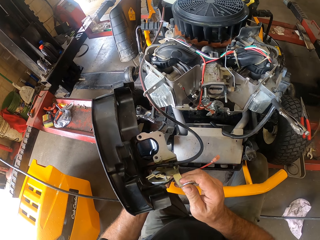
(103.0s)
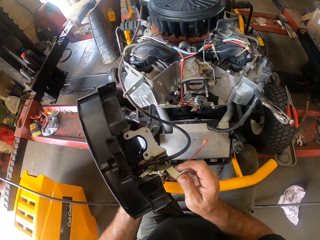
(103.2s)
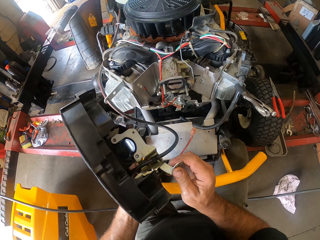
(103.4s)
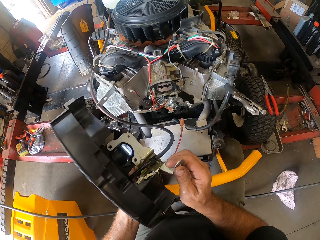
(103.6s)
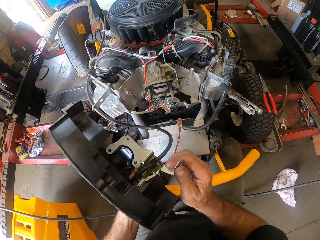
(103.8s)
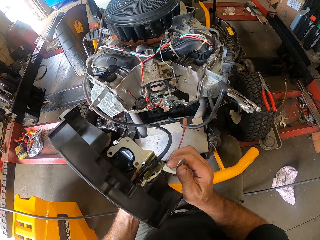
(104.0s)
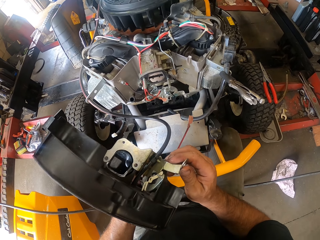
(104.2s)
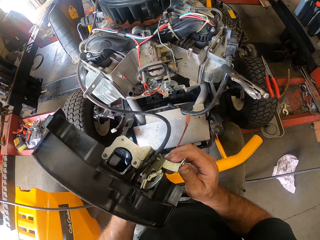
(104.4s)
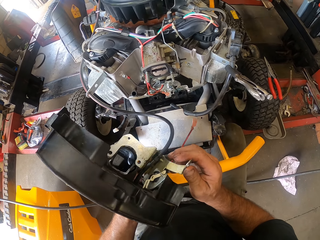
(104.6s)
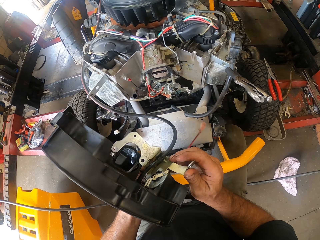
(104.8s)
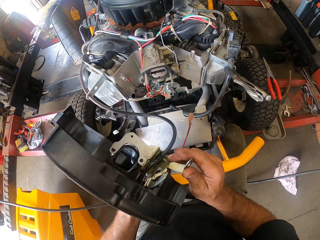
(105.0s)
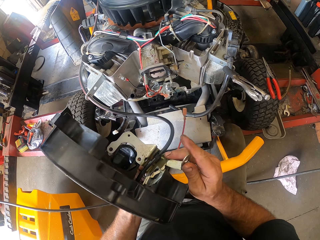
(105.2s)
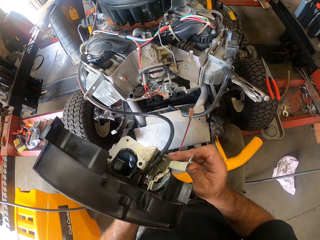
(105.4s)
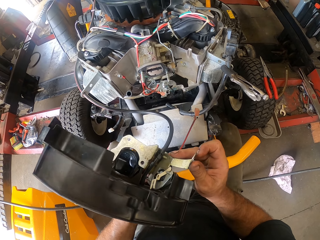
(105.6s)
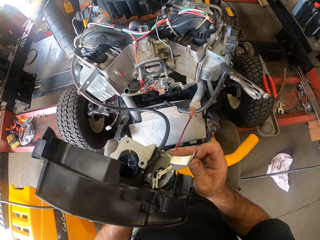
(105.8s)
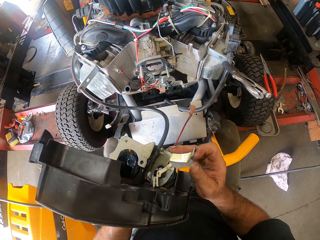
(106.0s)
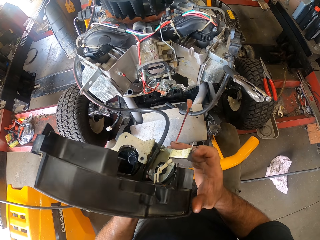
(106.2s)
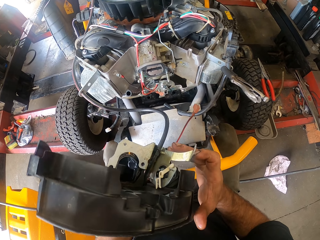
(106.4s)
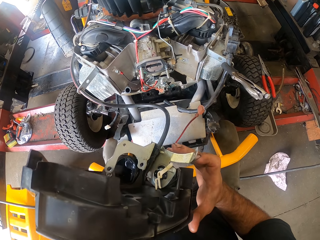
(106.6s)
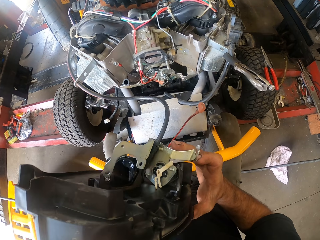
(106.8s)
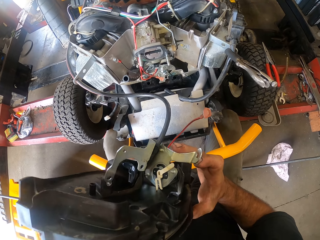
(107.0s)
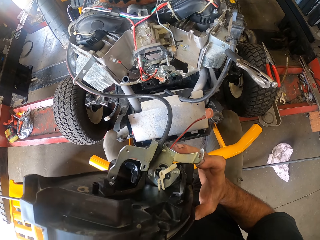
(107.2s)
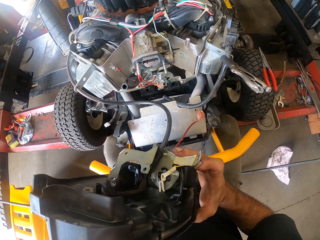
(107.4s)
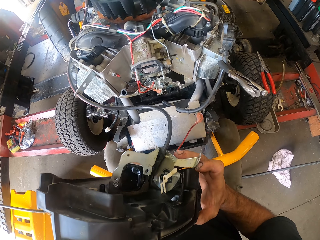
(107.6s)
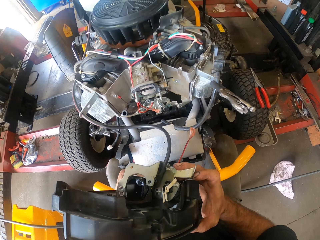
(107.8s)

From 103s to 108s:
The camera wearer holds the spare.

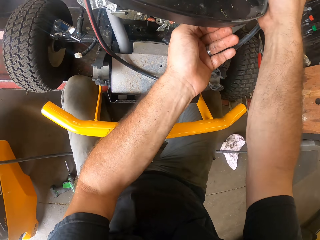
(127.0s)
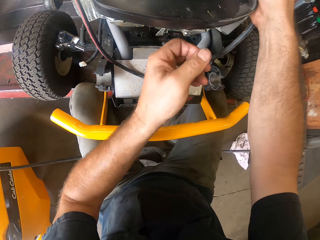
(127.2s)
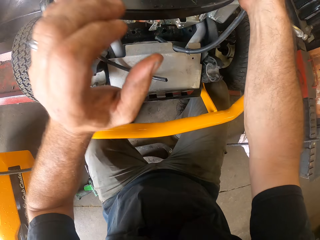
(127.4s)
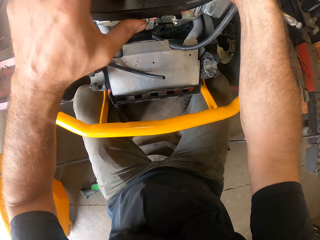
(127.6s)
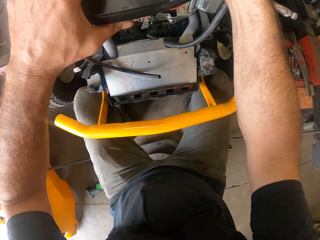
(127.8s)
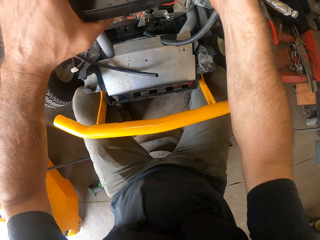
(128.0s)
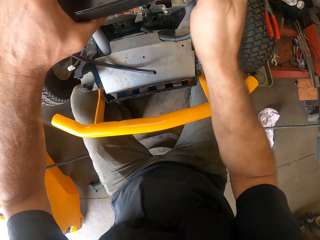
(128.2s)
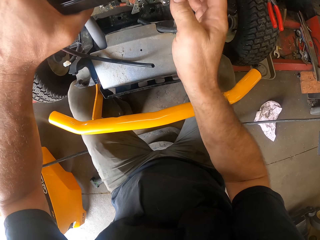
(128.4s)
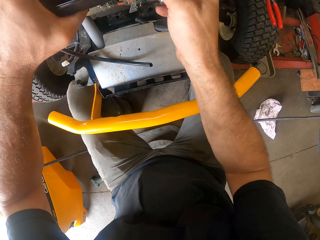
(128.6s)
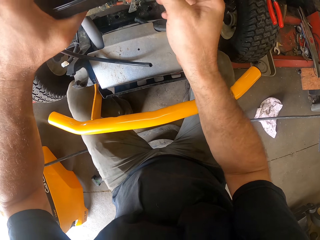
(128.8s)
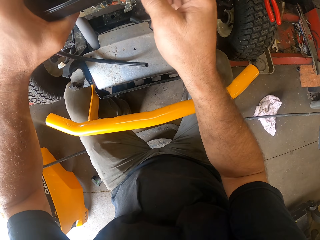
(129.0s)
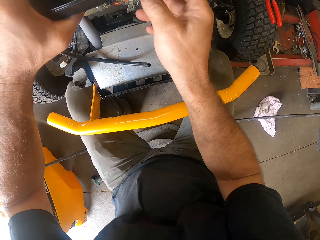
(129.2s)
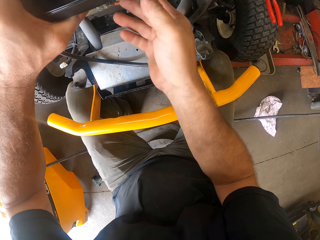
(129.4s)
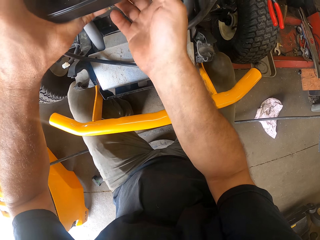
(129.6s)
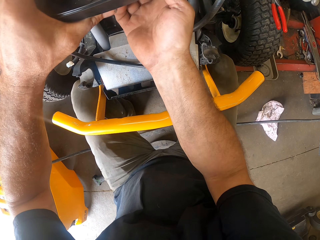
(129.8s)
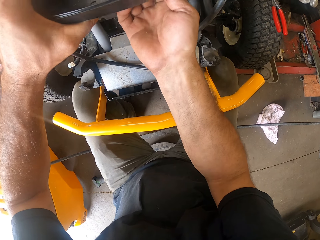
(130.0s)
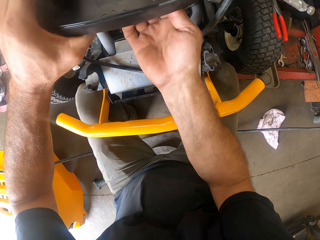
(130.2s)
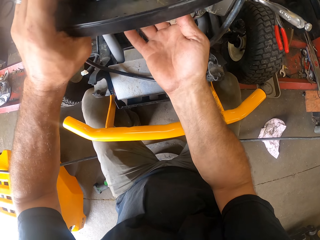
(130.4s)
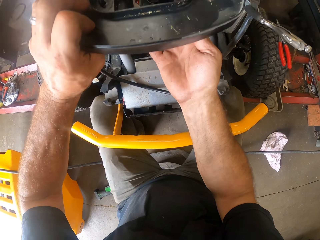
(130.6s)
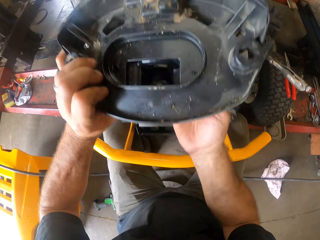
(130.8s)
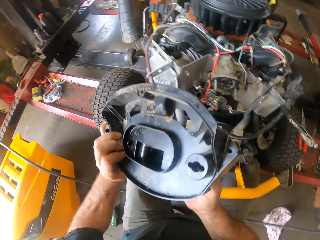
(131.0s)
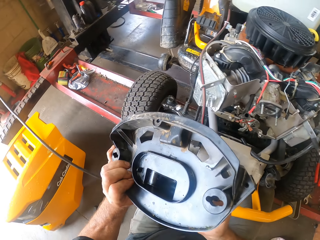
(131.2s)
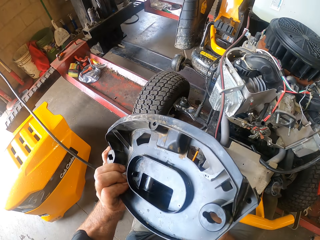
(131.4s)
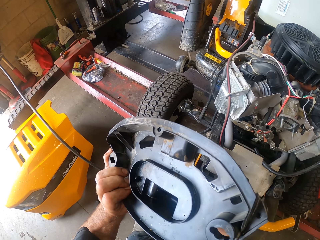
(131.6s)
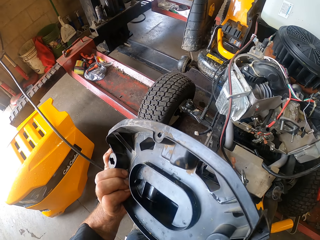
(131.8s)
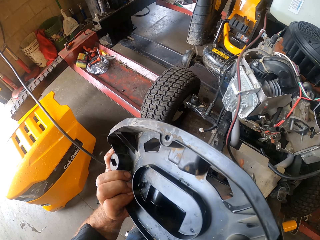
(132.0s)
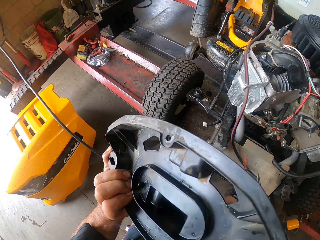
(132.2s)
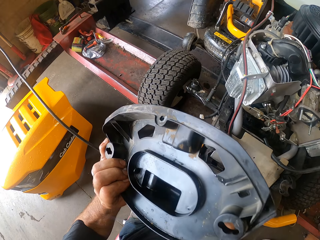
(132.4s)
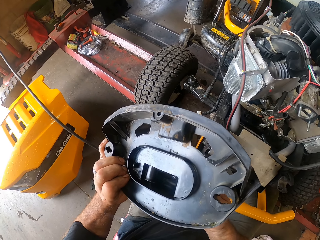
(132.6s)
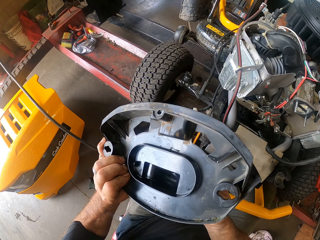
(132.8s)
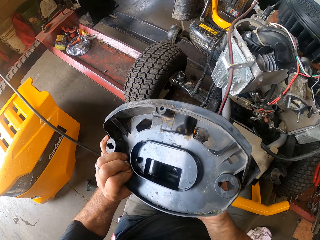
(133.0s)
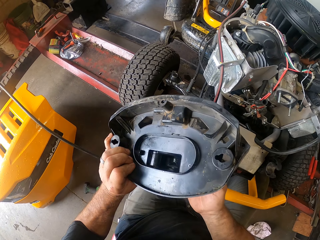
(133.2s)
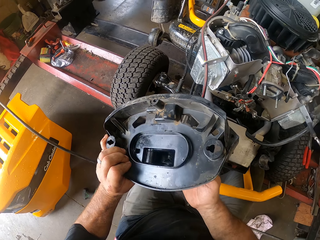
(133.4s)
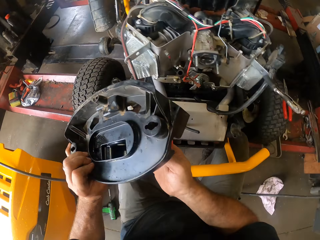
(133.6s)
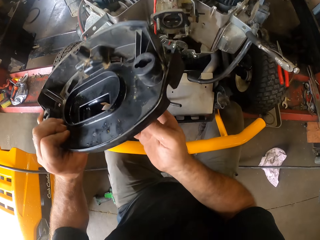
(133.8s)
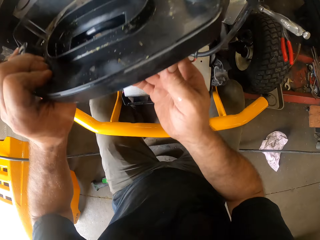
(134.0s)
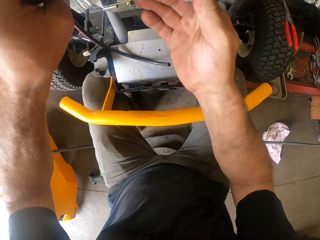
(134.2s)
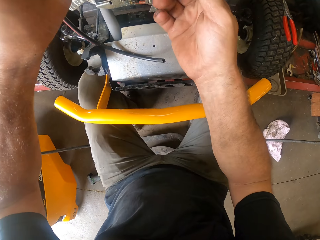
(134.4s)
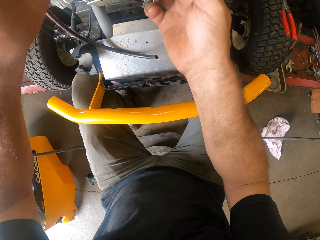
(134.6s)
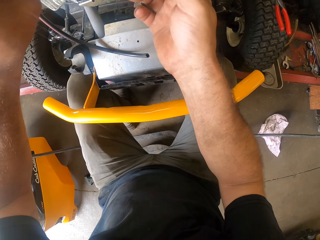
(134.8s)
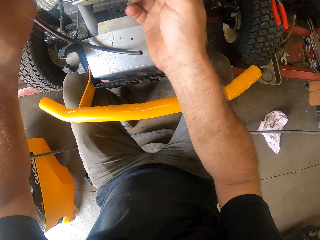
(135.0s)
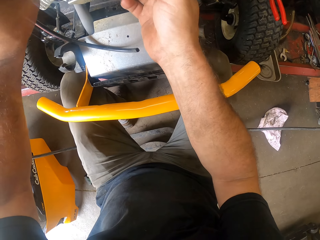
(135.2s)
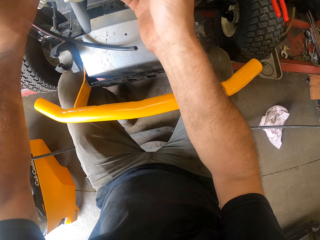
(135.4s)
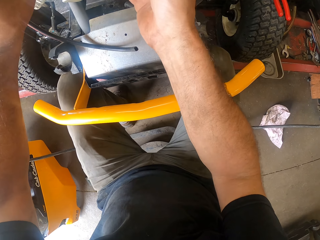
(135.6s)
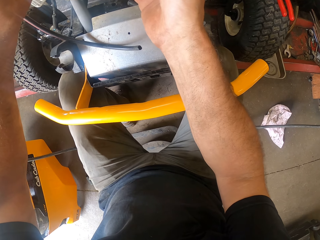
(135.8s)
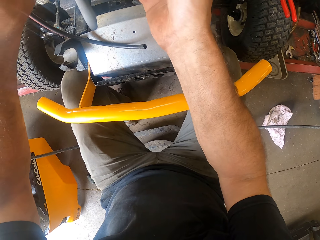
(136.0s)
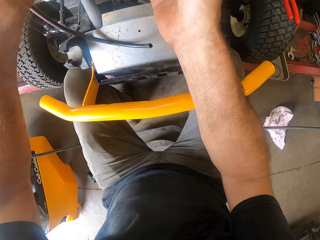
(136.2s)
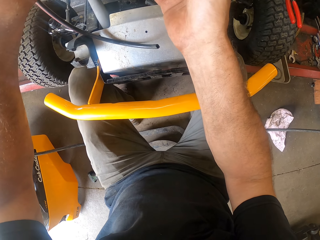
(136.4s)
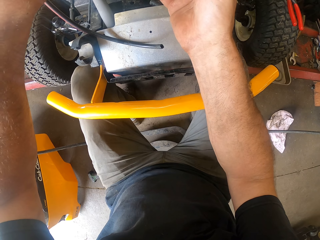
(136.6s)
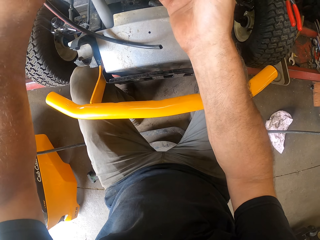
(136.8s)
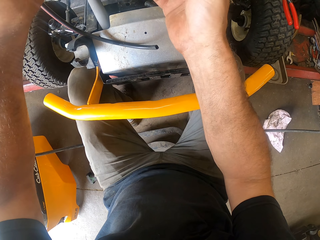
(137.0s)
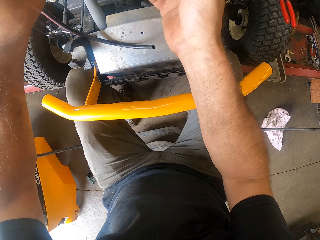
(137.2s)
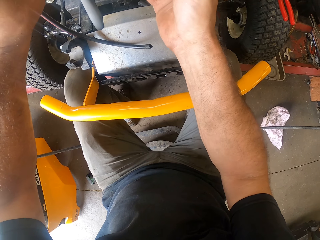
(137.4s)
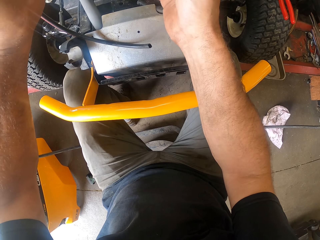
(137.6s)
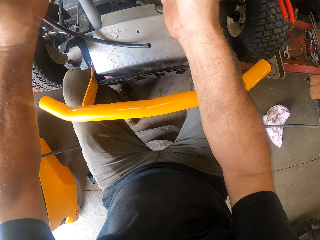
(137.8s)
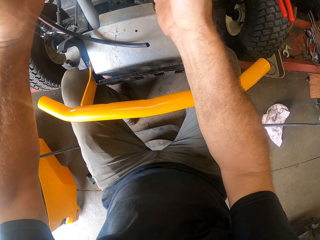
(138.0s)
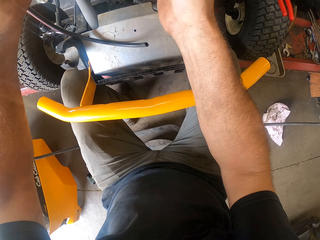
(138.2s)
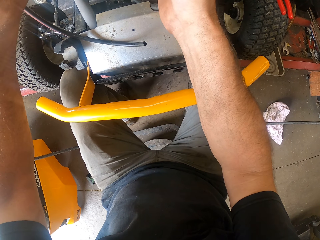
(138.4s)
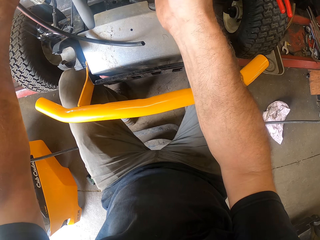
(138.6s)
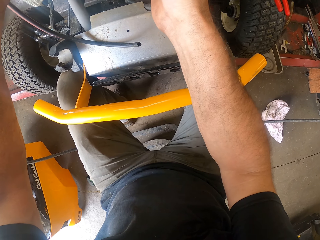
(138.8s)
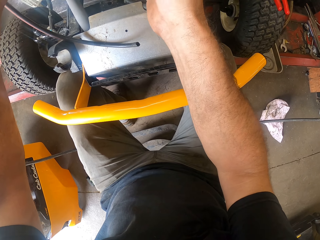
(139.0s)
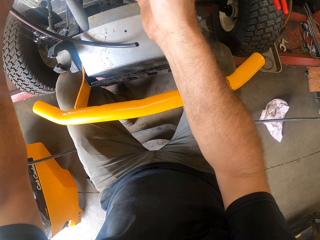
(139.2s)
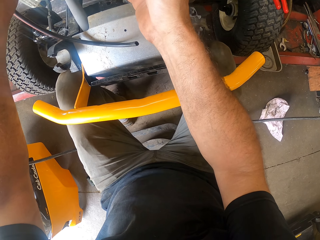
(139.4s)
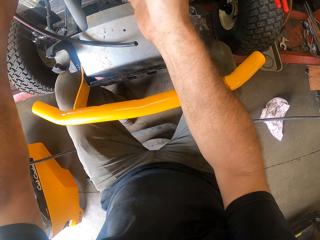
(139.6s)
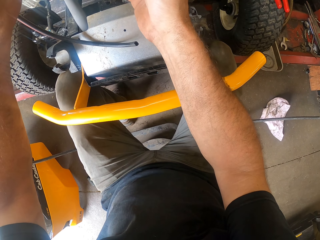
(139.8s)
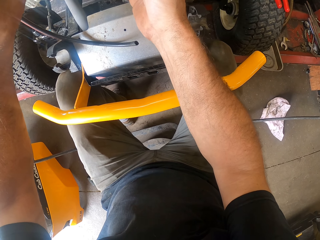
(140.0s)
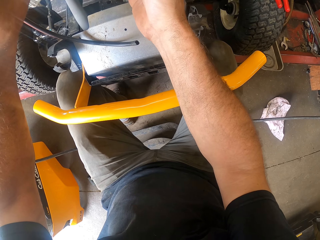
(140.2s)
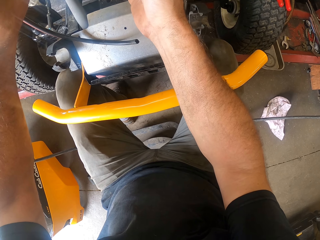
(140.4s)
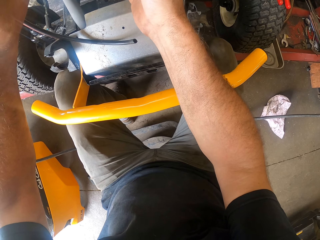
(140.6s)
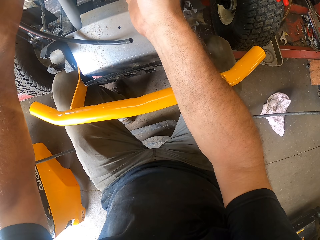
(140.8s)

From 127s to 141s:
The camera wearer fixes the part of the riding mower into the riding mower with his hands. He removes the part of the riding mower with his hands. He holds up the spare. He fixes the part of the riding mower into the riding mower with his hands.

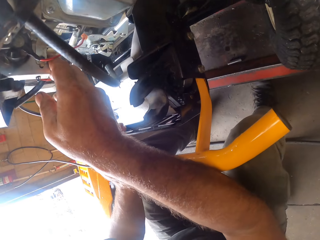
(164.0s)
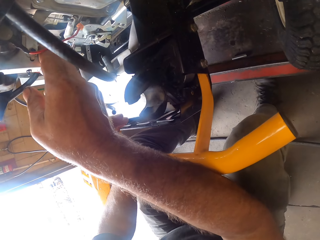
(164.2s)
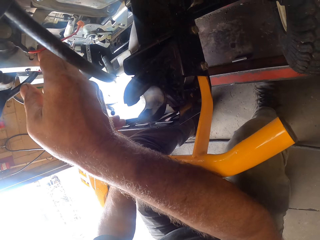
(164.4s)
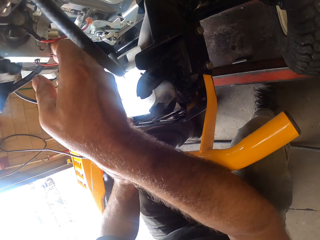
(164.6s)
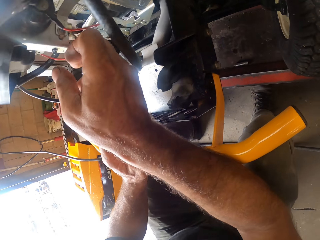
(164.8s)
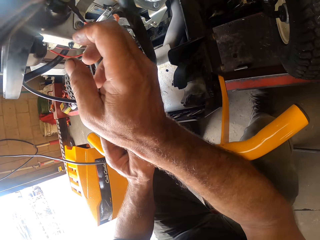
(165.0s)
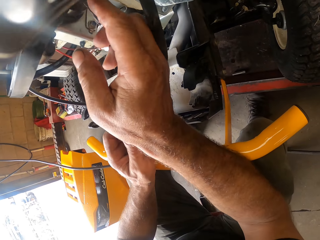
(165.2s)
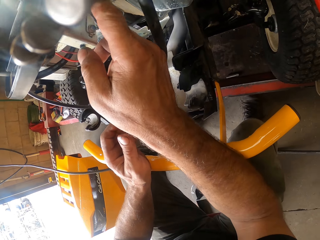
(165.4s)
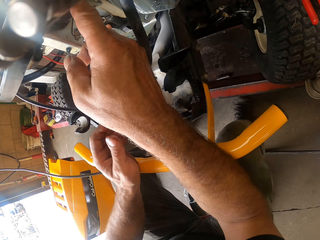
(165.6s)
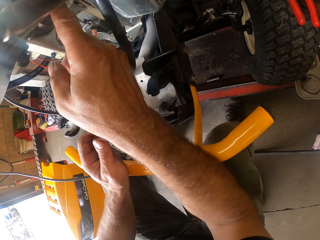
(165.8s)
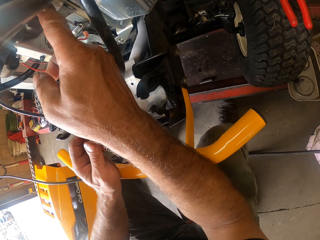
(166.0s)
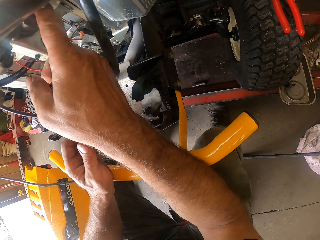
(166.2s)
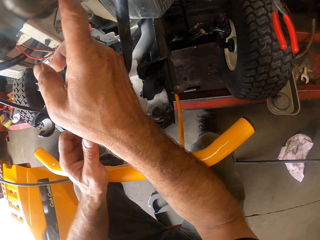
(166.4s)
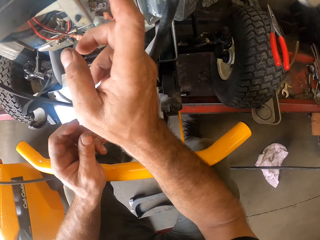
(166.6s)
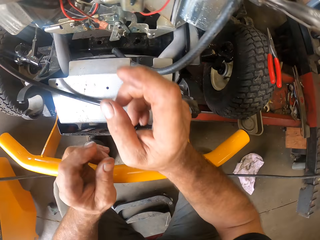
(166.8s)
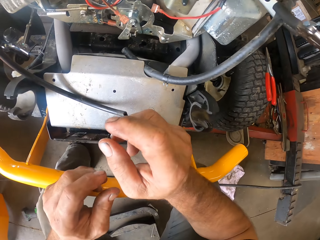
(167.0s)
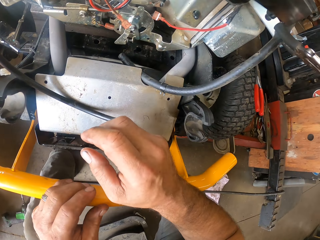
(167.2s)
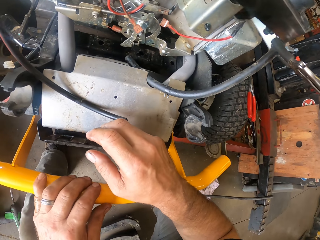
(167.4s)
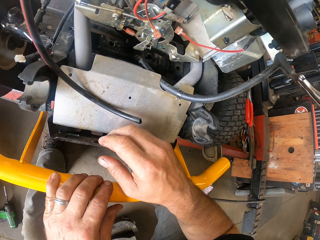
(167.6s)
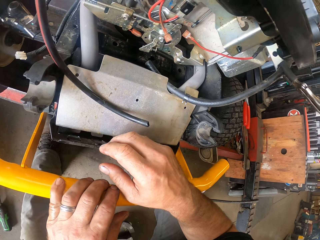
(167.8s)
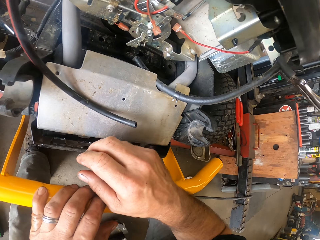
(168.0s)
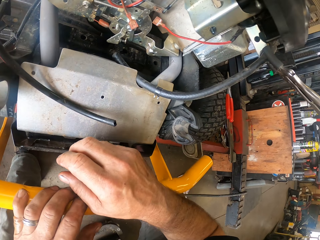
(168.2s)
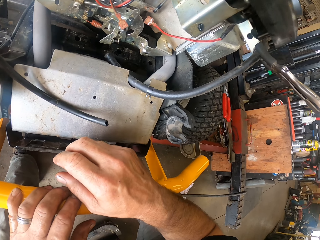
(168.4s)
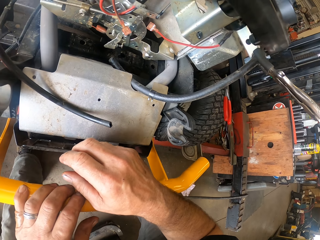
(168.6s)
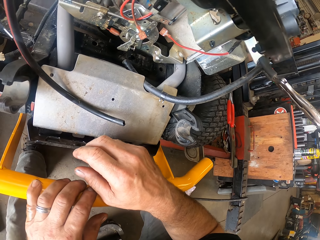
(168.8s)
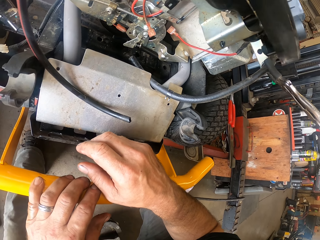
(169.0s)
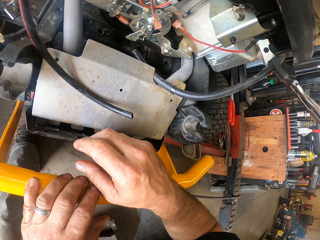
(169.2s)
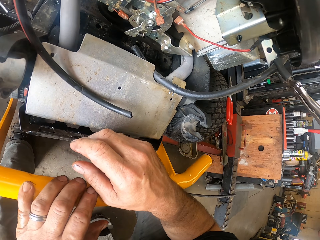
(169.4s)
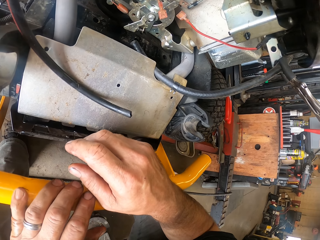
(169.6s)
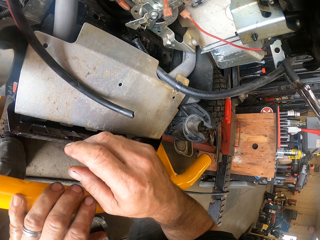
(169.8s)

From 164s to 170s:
The camera wearer touches a part of the riding mower with his right hand. He holds the lawn mower.
